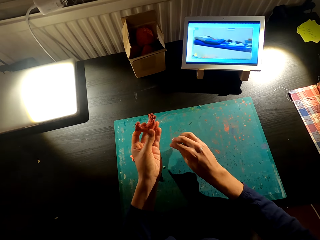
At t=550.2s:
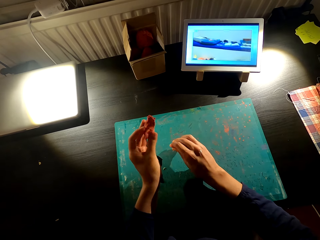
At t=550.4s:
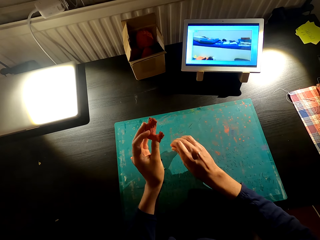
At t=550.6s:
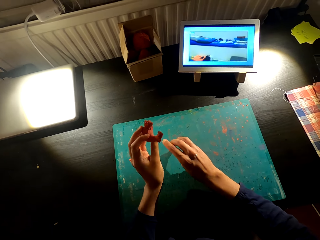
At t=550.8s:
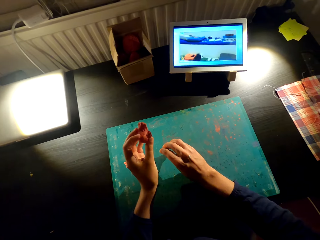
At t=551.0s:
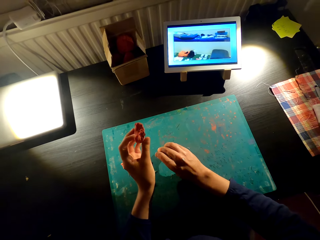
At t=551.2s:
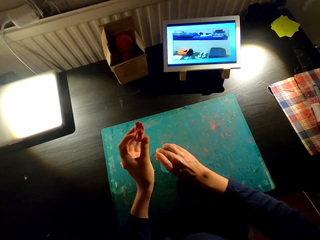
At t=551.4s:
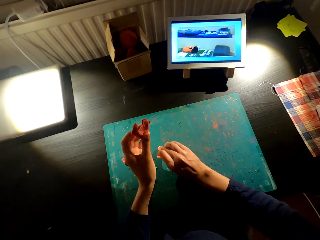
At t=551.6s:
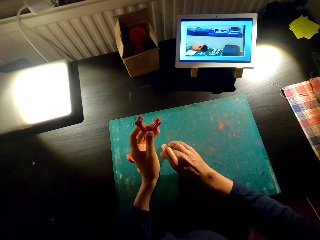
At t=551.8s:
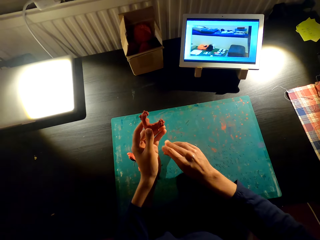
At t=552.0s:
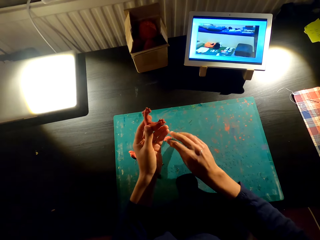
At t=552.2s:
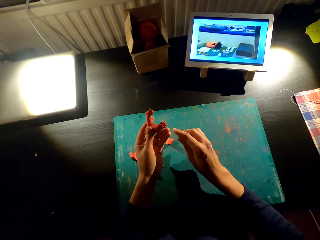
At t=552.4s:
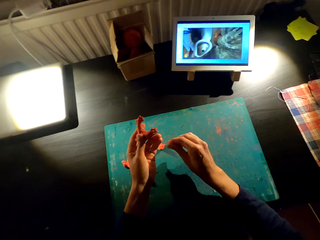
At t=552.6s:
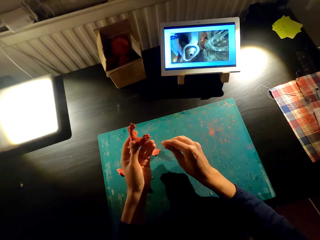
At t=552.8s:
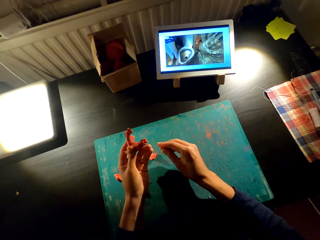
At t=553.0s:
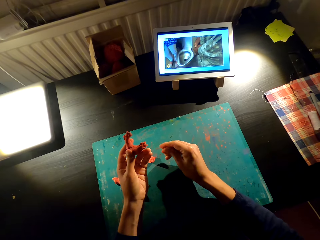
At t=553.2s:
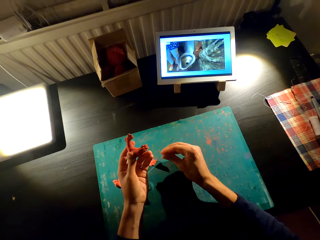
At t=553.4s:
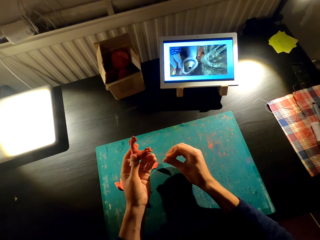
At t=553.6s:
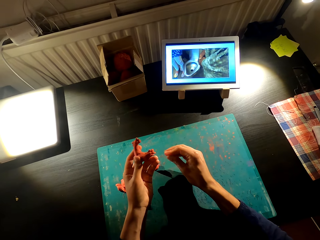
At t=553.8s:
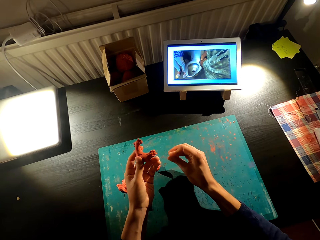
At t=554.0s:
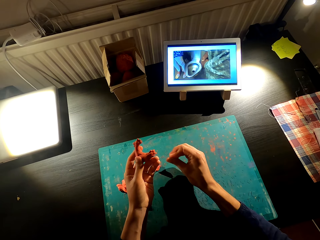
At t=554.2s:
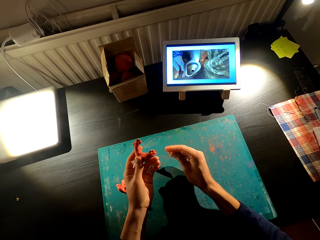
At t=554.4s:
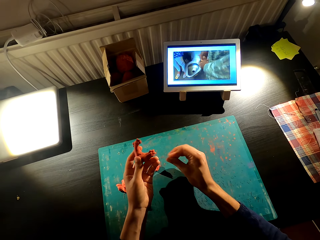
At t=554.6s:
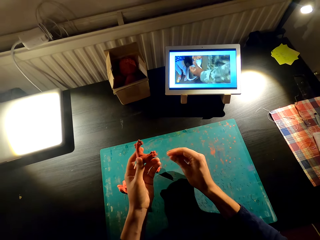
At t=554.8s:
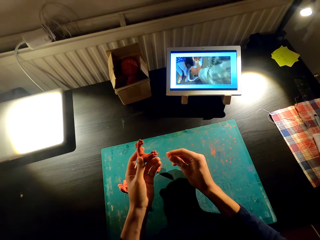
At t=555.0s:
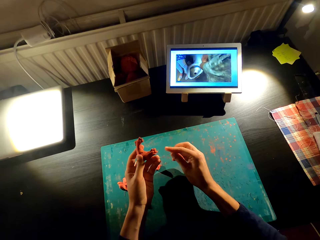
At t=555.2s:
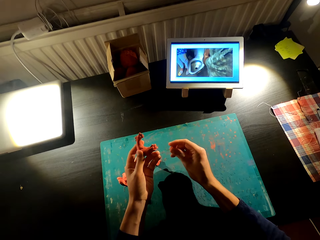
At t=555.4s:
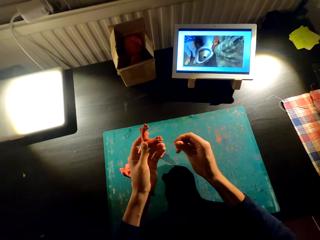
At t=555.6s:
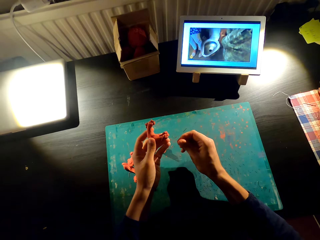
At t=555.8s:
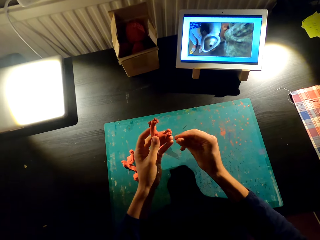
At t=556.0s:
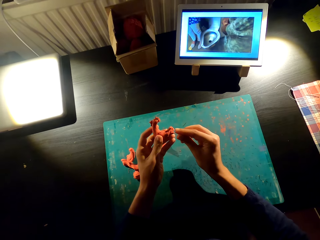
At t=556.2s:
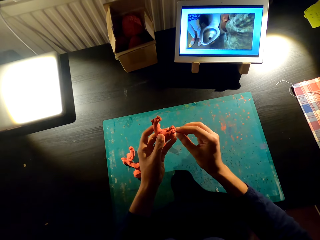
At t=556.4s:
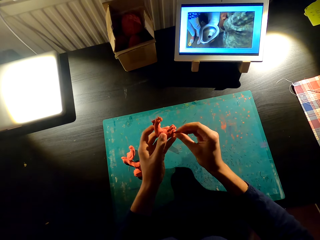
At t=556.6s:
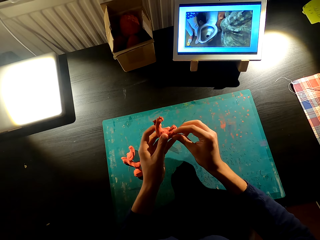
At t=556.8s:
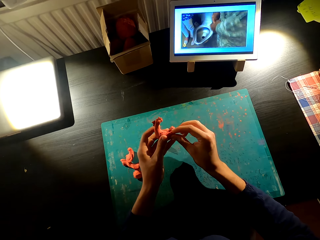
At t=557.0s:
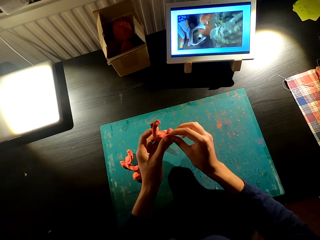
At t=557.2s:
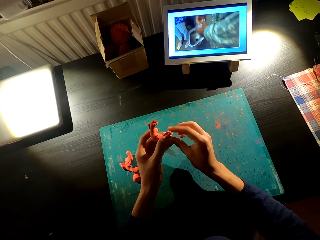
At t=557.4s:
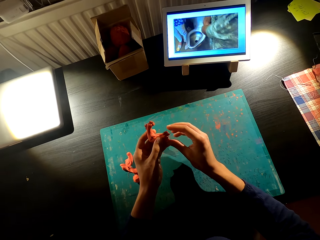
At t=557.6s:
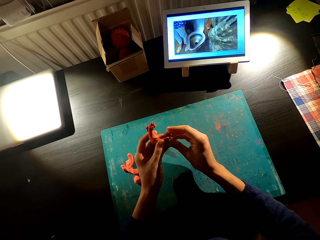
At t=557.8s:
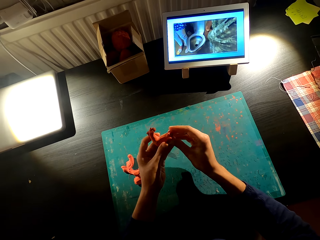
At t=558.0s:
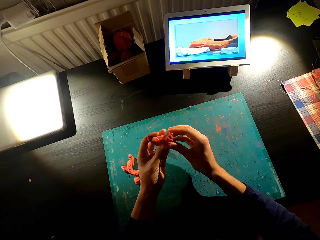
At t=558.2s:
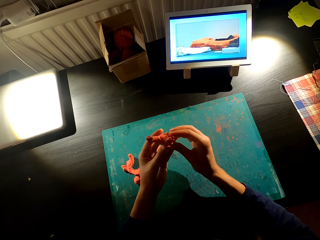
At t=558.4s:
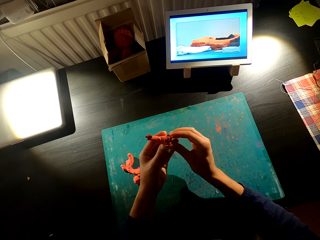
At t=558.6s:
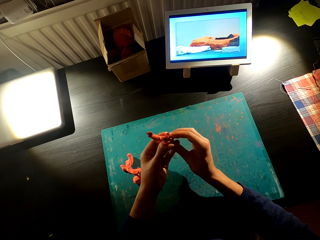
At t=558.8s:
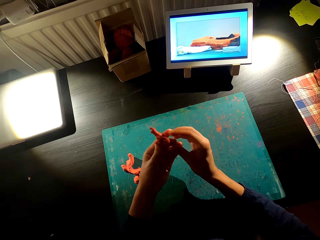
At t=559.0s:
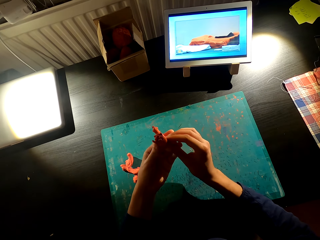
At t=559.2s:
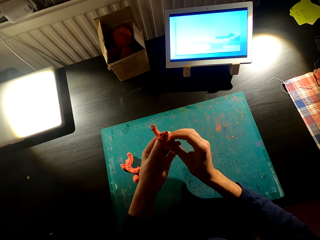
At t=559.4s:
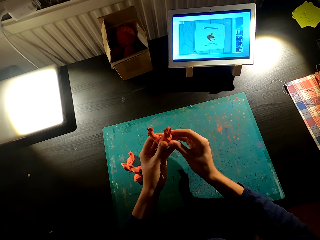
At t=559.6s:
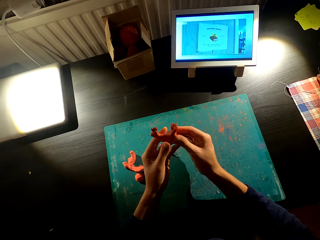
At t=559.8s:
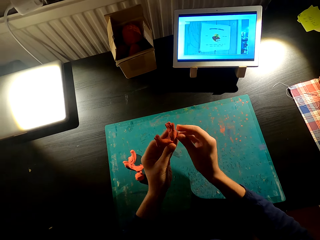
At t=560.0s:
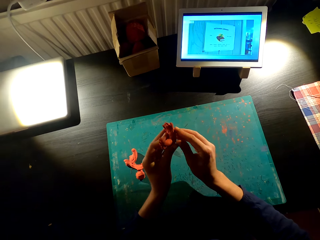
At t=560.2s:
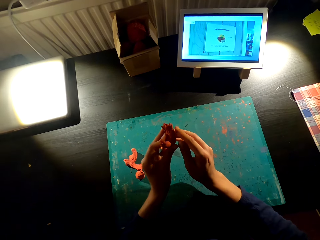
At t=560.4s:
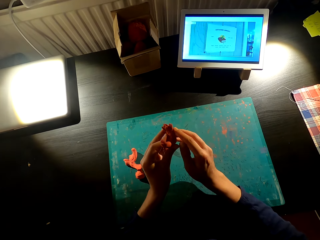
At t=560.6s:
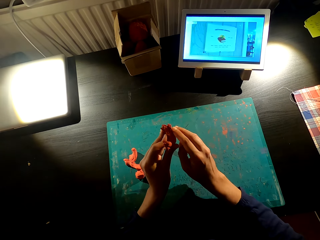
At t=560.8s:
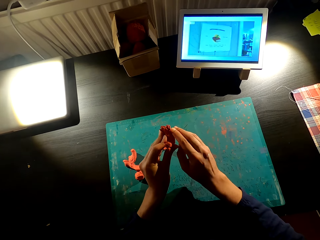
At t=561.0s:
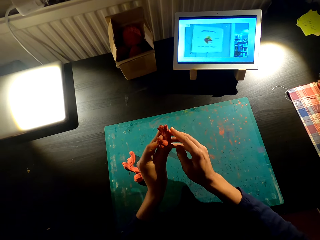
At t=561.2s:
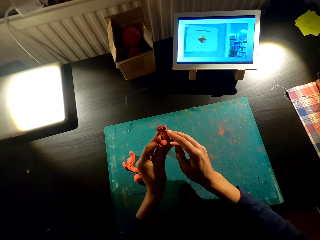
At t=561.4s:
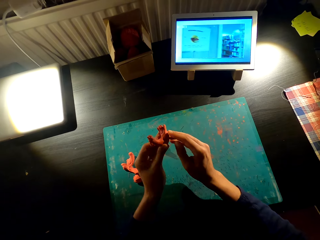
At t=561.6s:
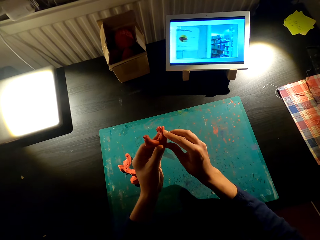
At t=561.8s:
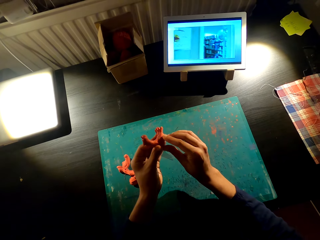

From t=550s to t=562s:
The camera wearer watches the model. They watch the television. They mold the model.

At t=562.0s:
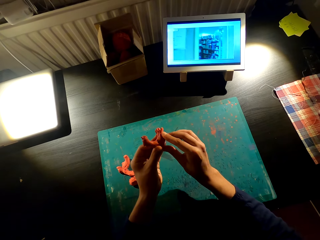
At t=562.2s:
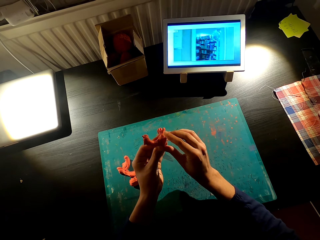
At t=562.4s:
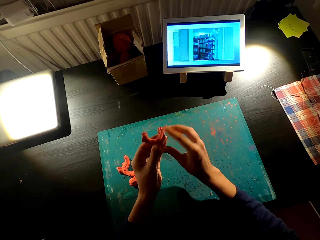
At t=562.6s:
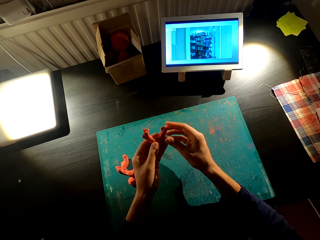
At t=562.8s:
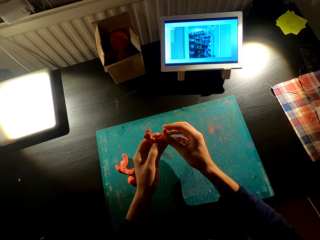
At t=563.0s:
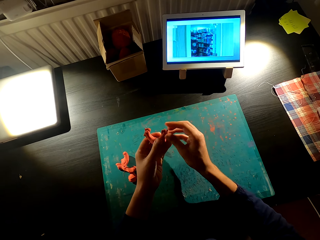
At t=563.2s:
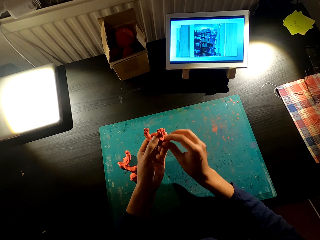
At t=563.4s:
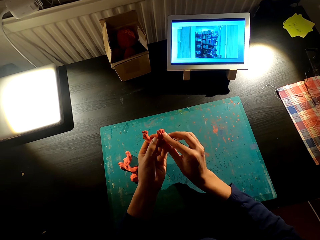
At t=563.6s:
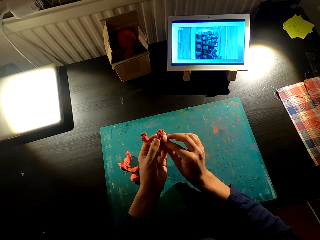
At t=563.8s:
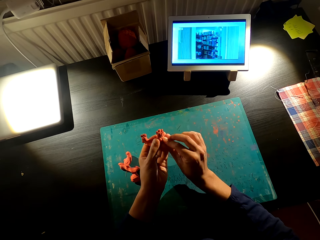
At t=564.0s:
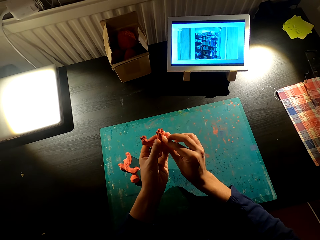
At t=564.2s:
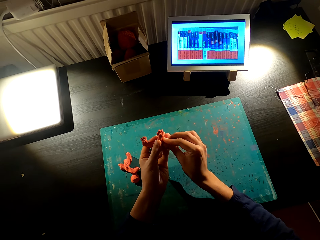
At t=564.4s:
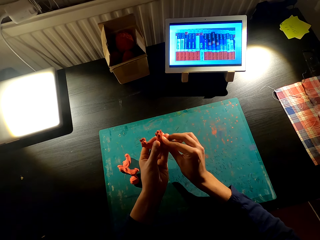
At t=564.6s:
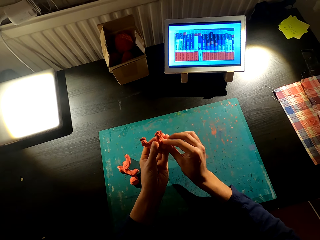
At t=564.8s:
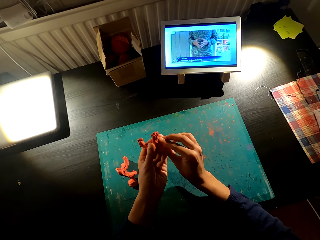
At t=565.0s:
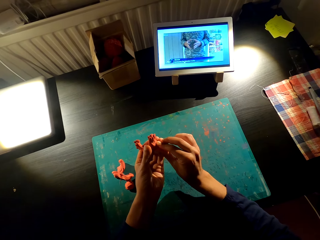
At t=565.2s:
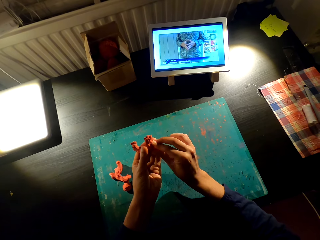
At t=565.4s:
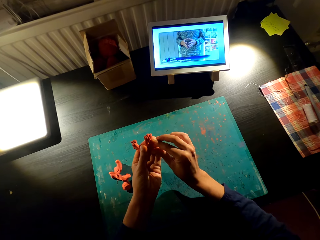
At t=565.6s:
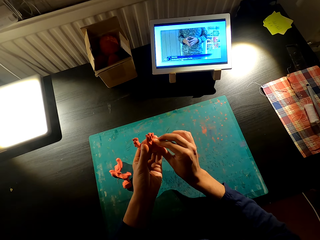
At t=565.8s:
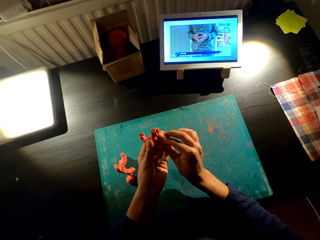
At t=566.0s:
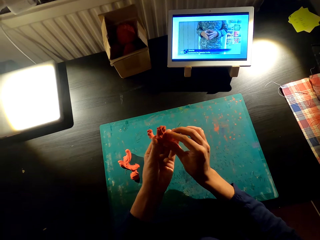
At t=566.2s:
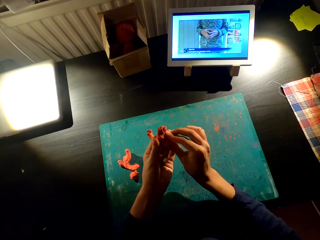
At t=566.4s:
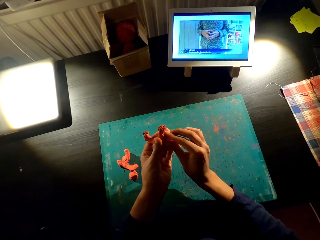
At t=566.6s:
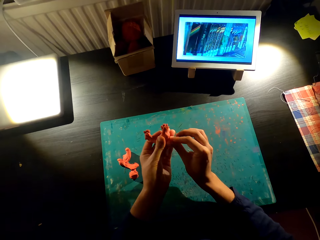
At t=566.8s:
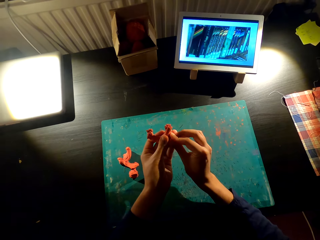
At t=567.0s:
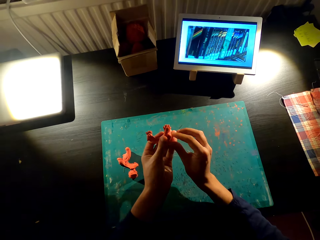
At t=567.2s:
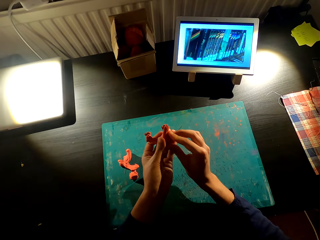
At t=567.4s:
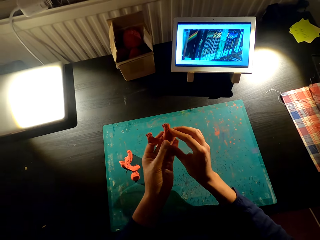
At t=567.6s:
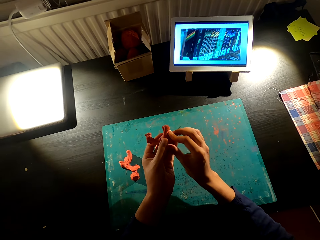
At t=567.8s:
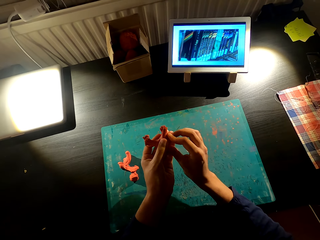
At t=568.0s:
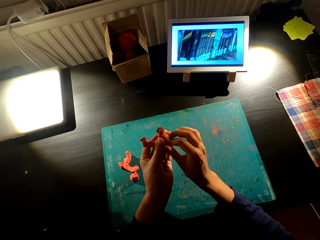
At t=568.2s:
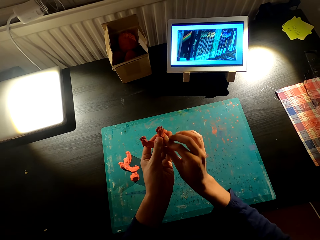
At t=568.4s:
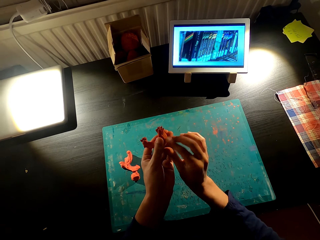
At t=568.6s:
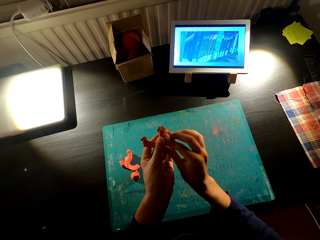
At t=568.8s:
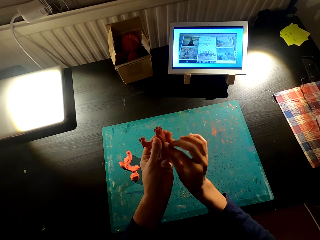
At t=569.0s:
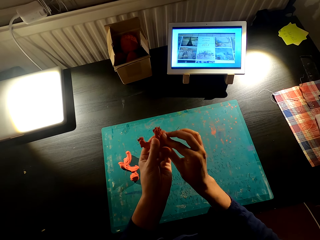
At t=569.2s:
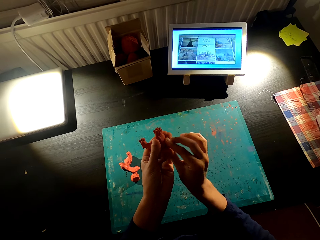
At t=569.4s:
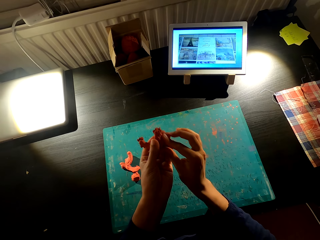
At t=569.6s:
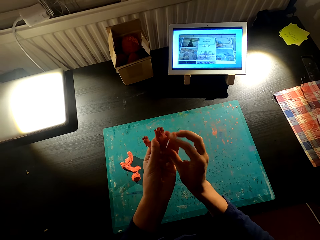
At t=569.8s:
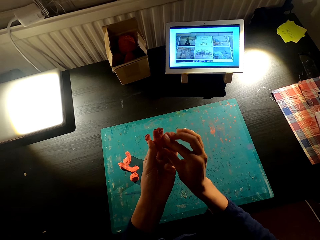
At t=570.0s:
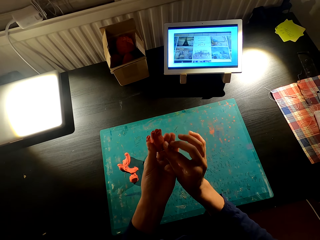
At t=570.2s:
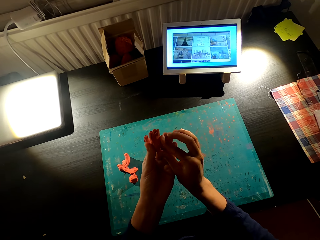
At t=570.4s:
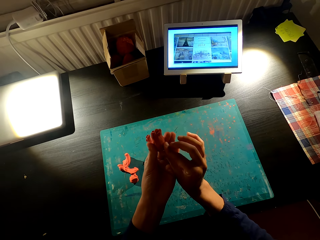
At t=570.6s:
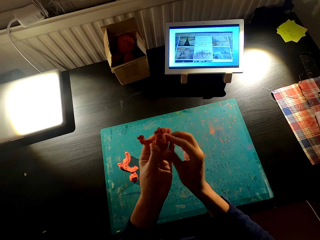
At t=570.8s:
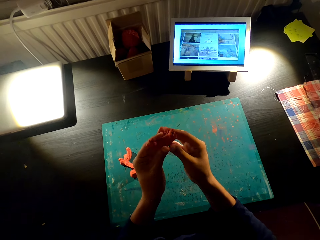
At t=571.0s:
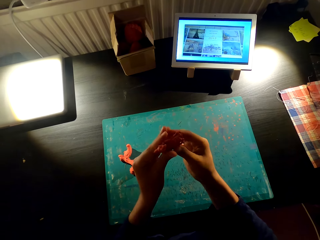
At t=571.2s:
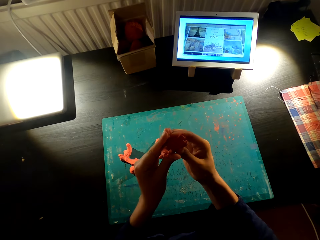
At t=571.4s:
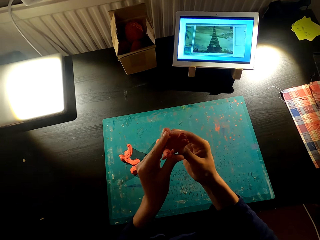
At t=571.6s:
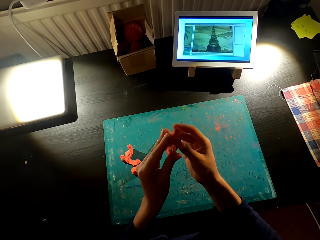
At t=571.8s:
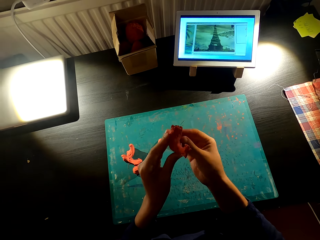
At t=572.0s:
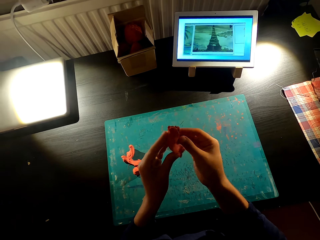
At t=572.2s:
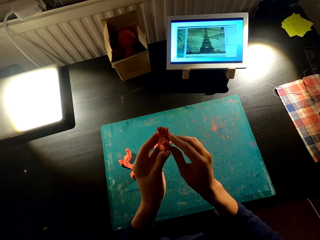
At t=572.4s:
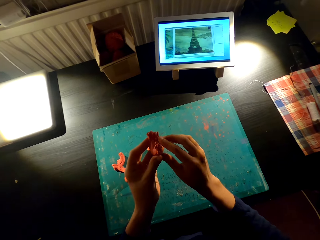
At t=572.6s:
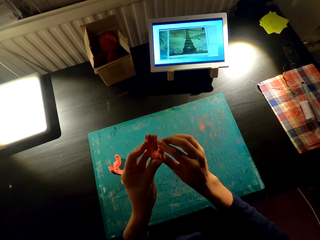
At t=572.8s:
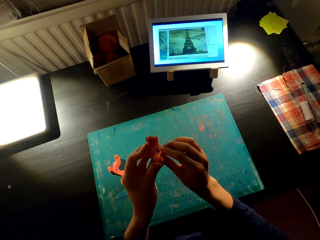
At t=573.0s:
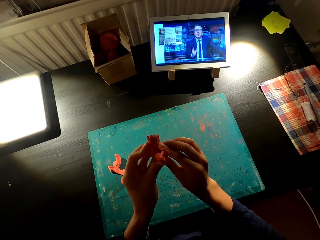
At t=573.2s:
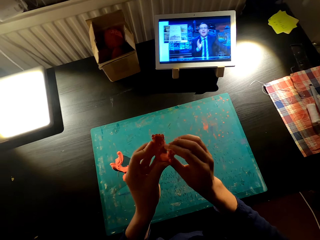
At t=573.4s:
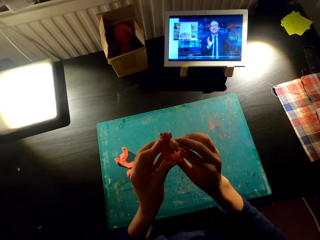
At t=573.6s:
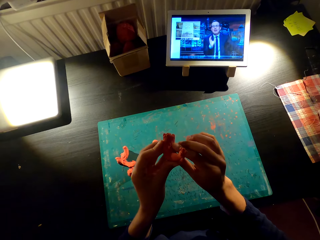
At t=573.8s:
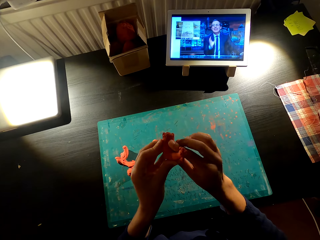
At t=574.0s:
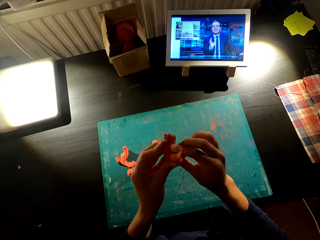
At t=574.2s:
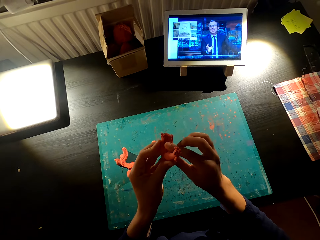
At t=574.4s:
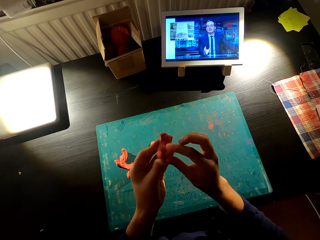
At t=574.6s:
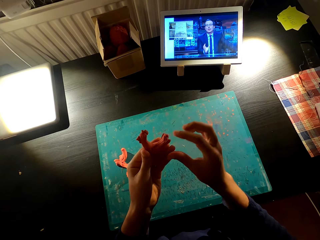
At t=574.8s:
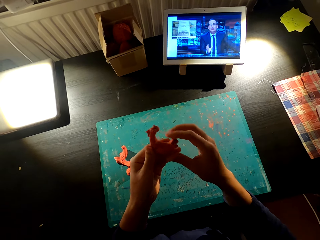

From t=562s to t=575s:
The camera wearer watches the television.
